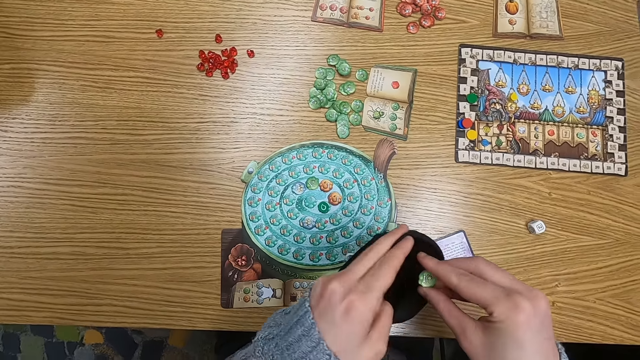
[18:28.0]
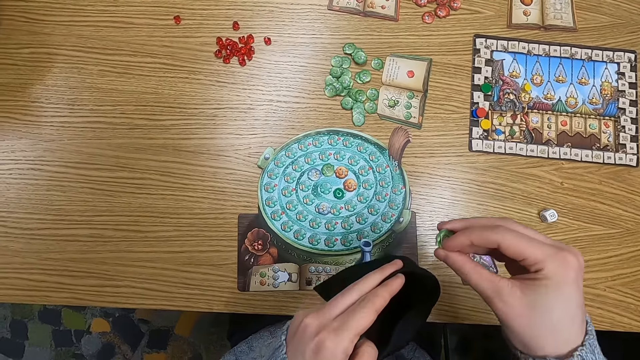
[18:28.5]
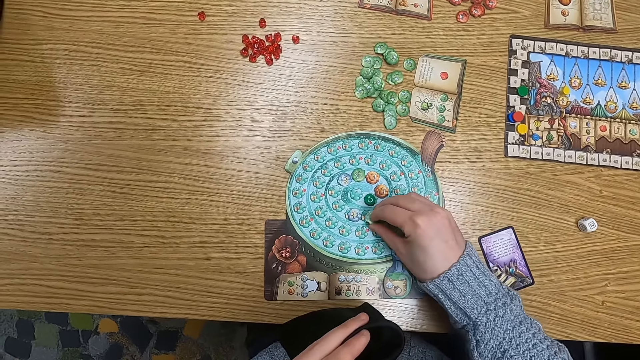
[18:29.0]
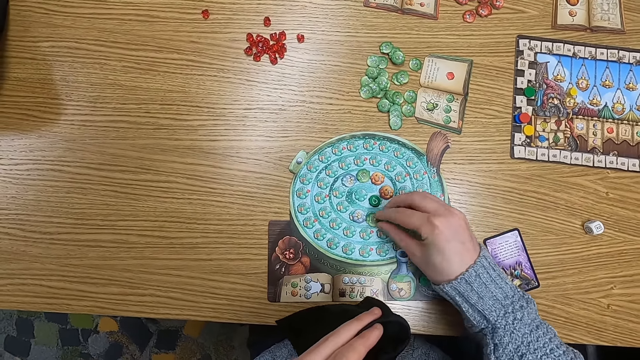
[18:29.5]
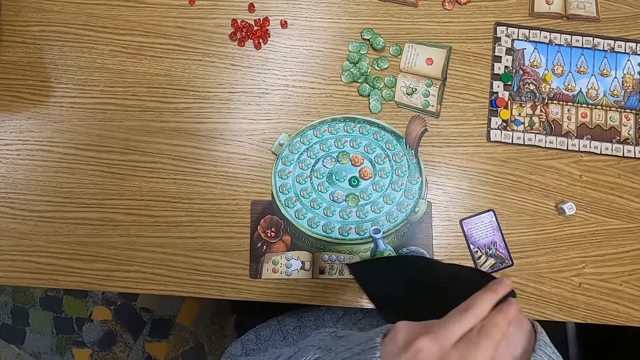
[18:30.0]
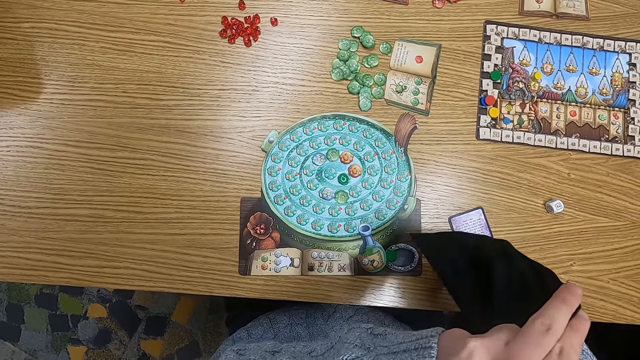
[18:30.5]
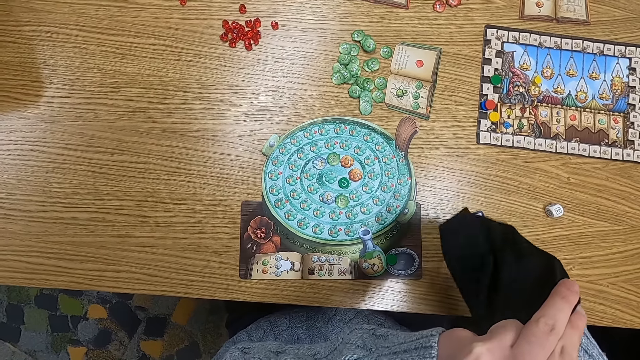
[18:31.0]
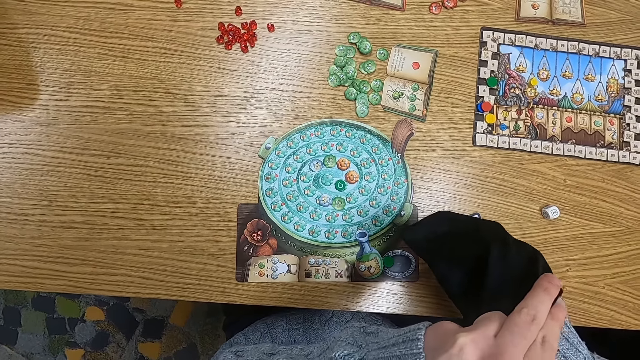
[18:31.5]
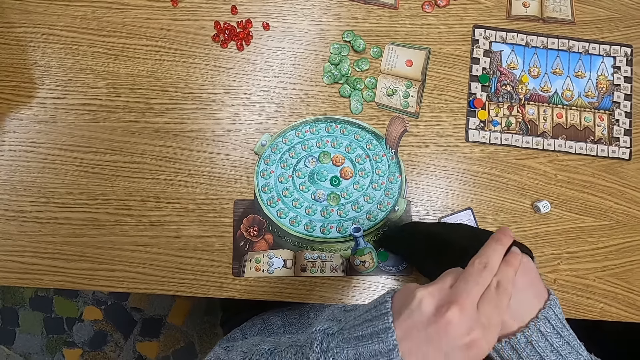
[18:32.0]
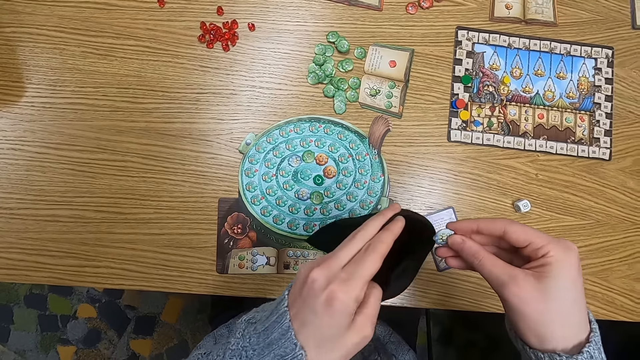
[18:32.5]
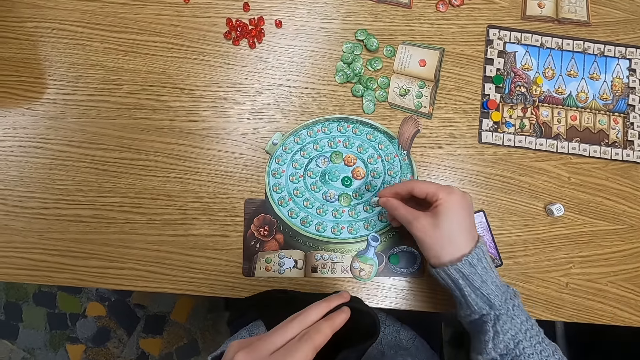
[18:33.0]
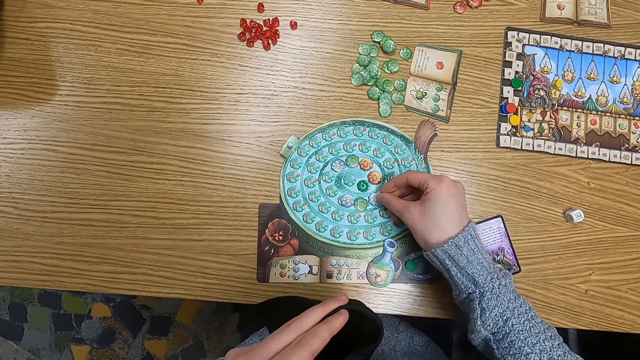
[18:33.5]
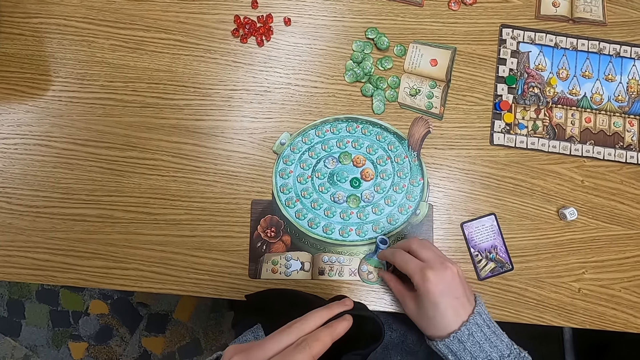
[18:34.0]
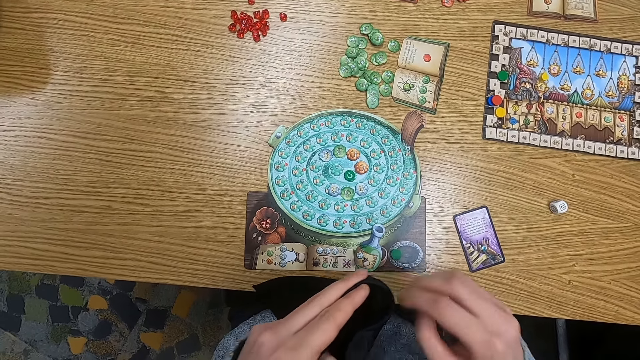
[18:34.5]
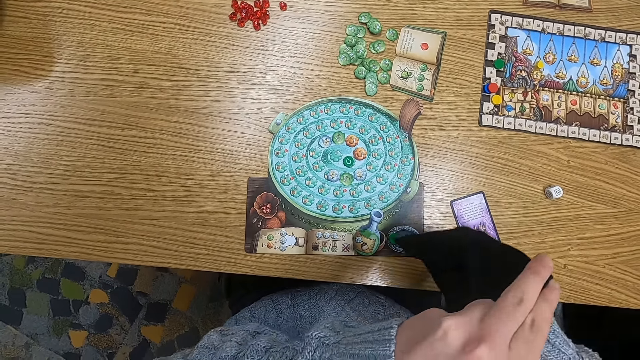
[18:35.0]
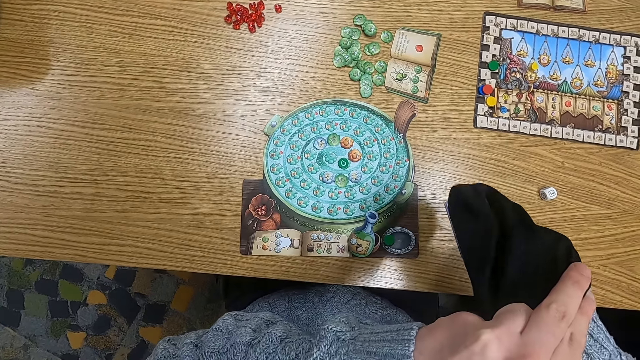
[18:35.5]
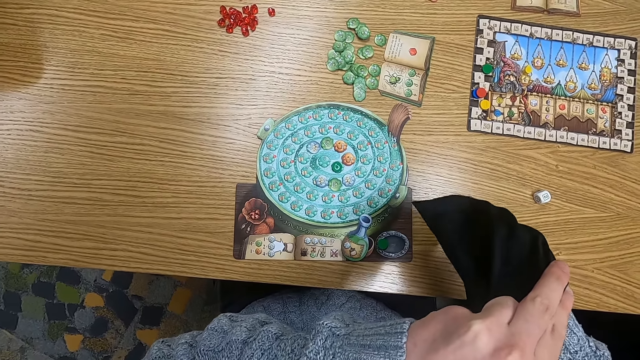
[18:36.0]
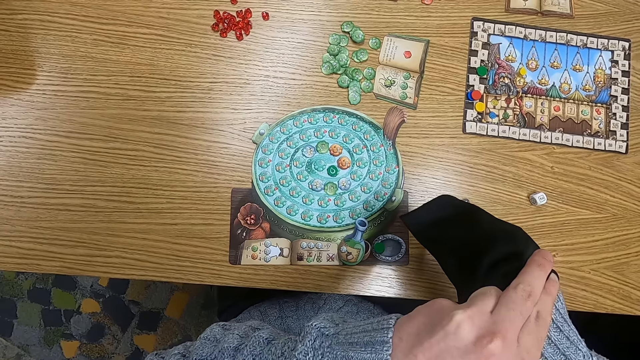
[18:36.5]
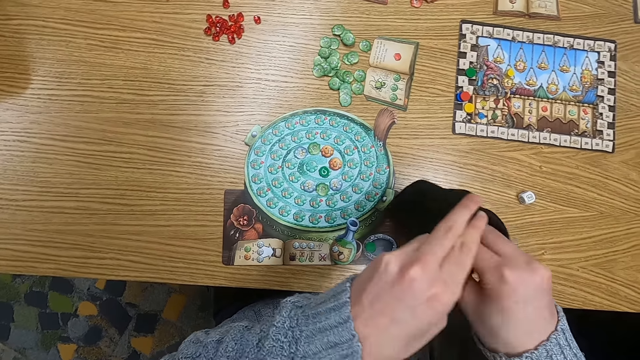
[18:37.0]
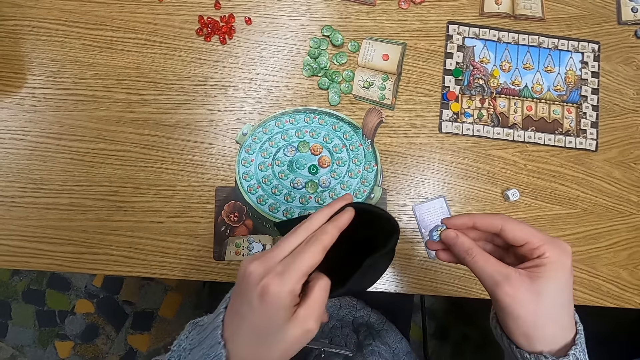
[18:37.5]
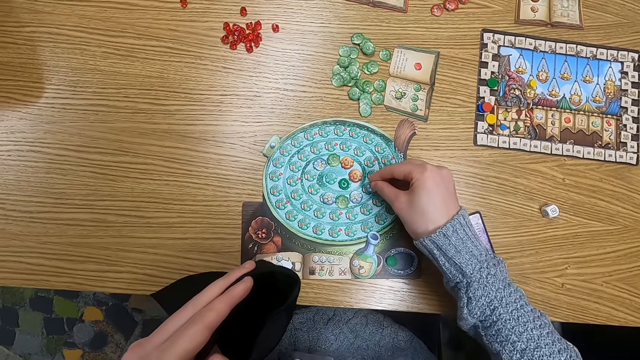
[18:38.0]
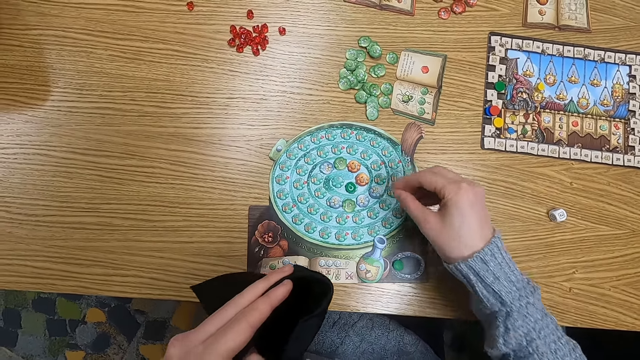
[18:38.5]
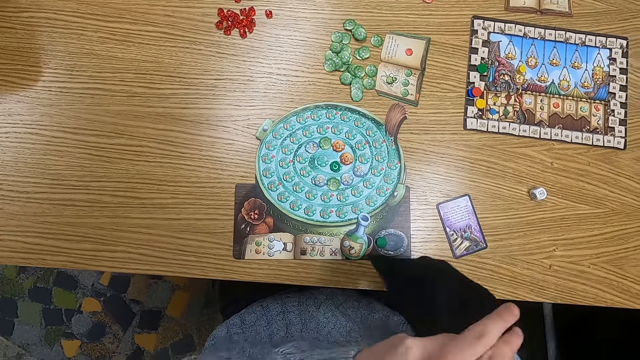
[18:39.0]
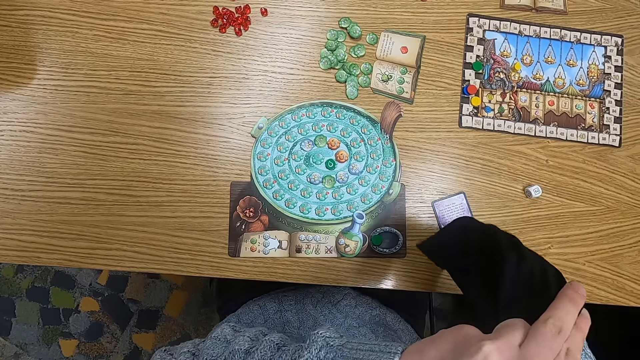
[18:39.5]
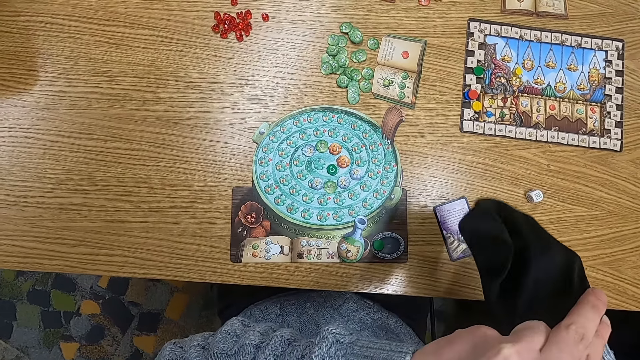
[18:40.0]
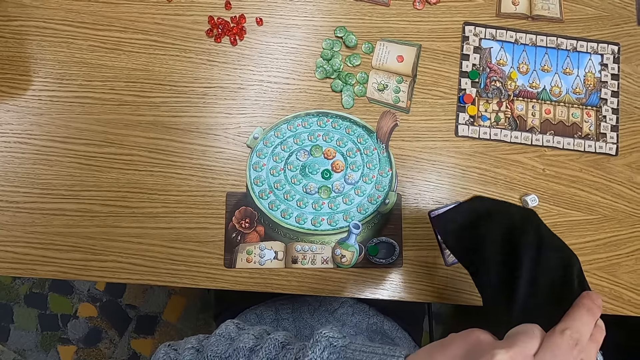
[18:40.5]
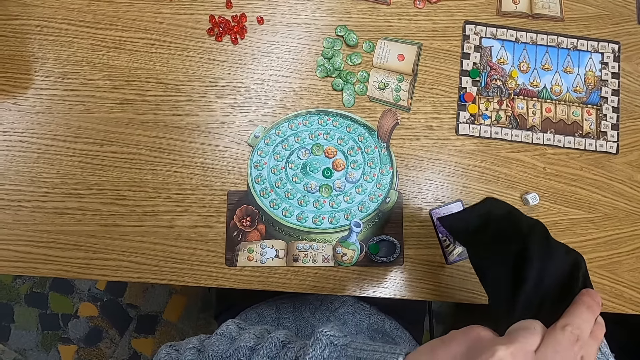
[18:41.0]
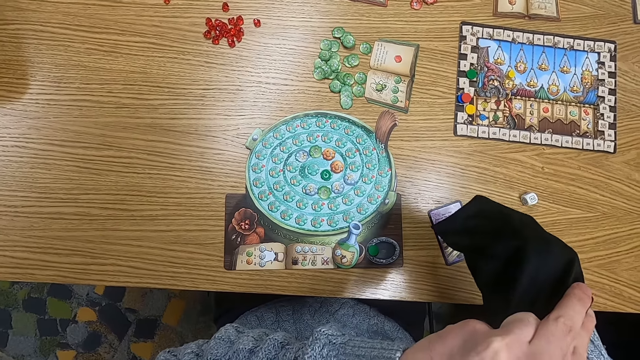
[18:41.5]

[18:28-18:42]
The camera wearer picks a counter or point token from the bag and holds the point token. They put the counter on the board on the table. They put a hand in the cloth bag. They hold a point token, pick a counter from the bag, and put the counter on the board on the table. They put a hand in the cloth bag. They pick a counter from the bag and hold the point token. They put the counter on the board on the table. They put a hand in the cloth bag.

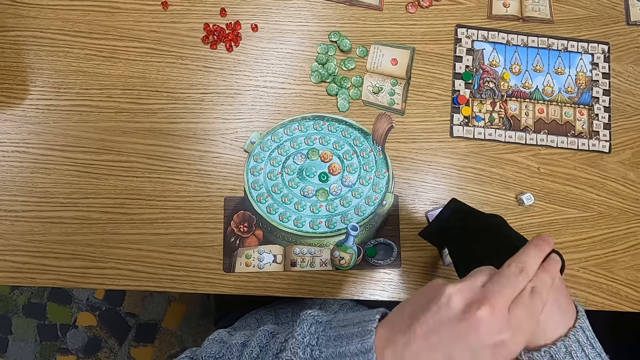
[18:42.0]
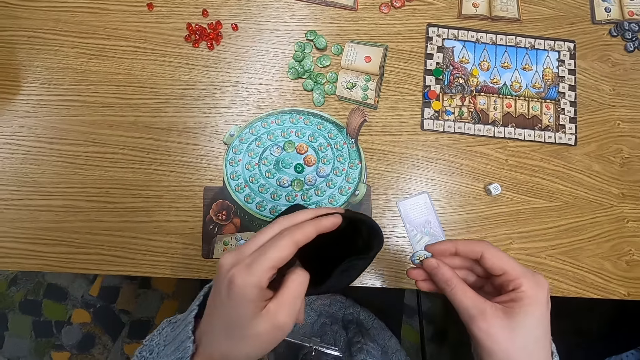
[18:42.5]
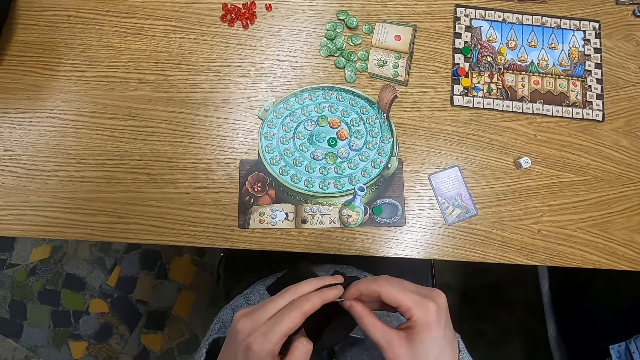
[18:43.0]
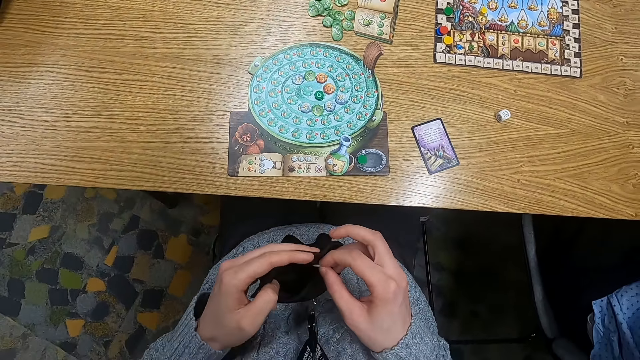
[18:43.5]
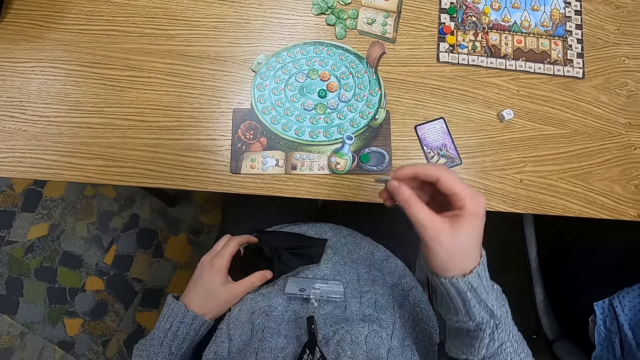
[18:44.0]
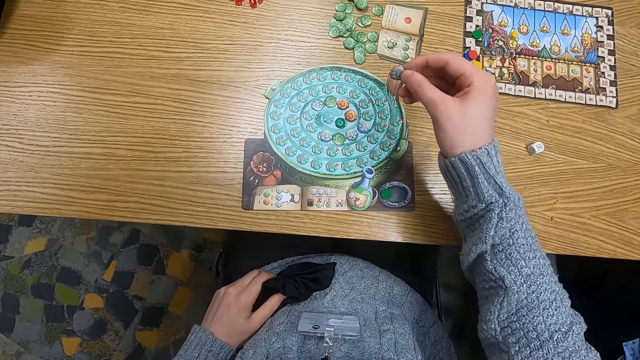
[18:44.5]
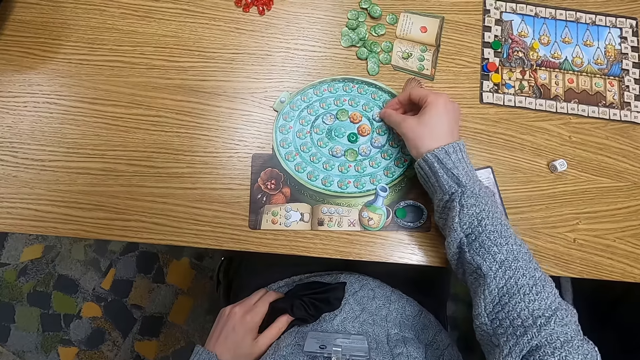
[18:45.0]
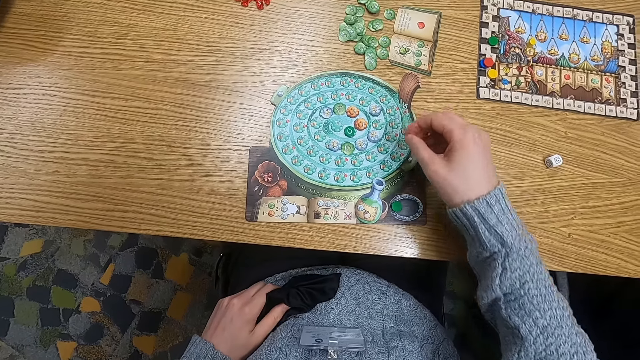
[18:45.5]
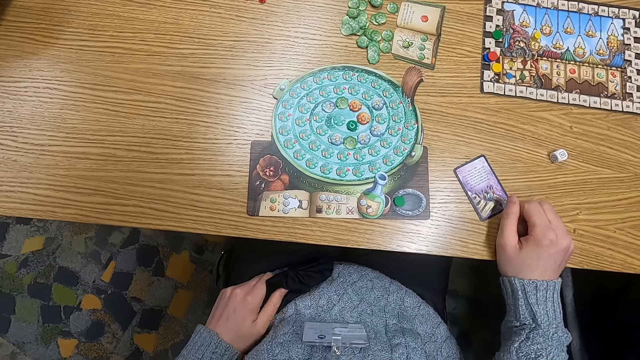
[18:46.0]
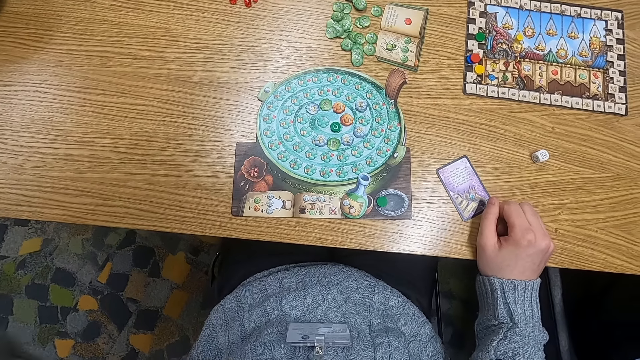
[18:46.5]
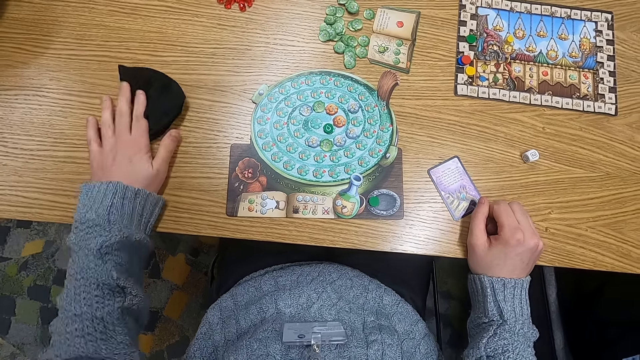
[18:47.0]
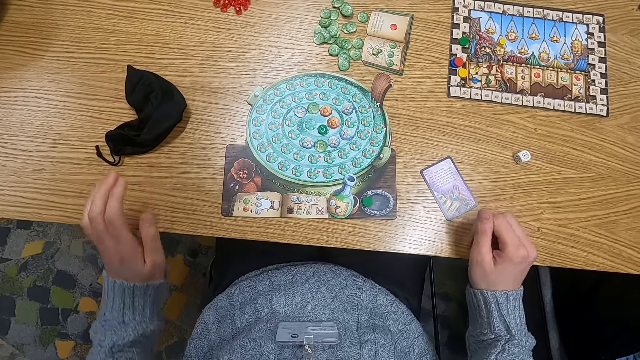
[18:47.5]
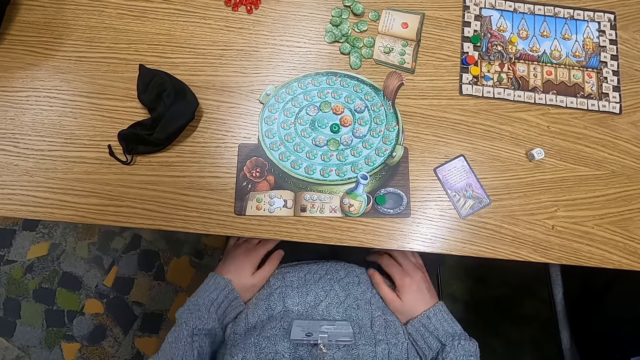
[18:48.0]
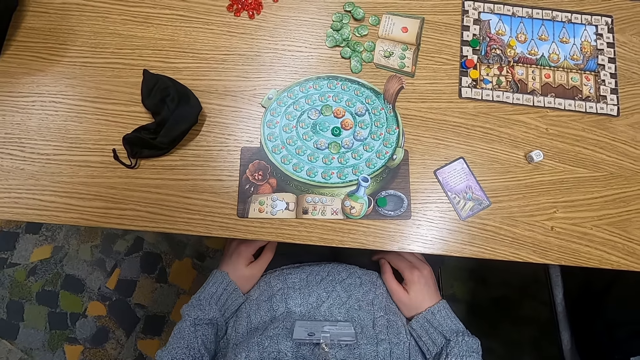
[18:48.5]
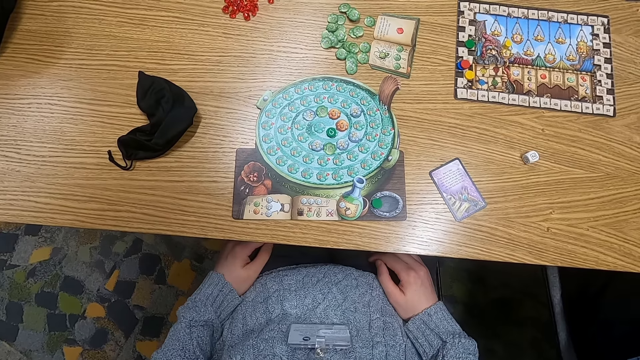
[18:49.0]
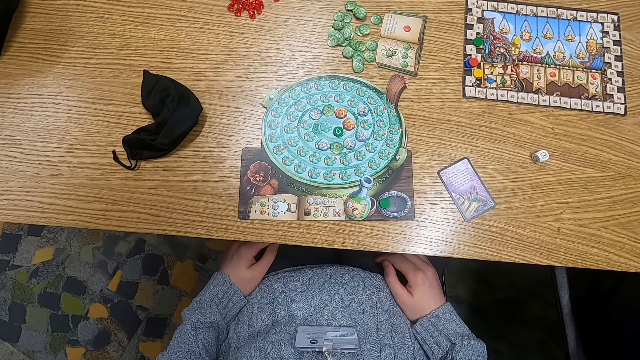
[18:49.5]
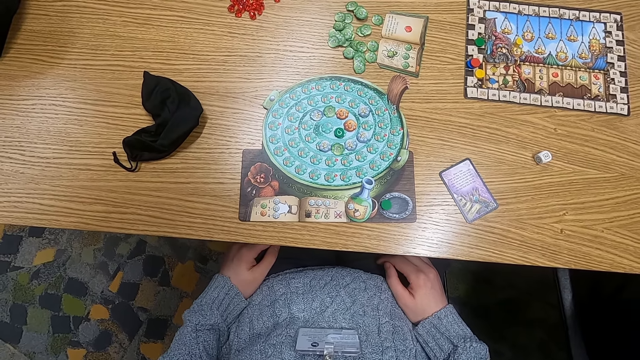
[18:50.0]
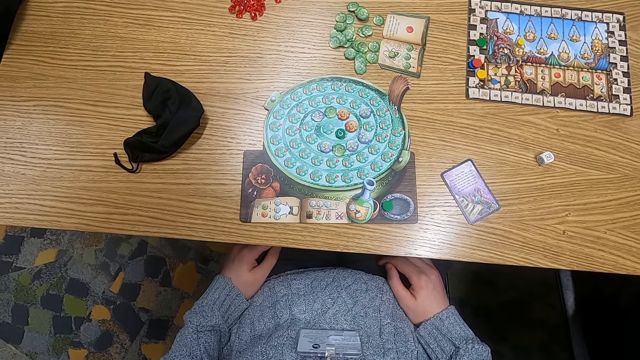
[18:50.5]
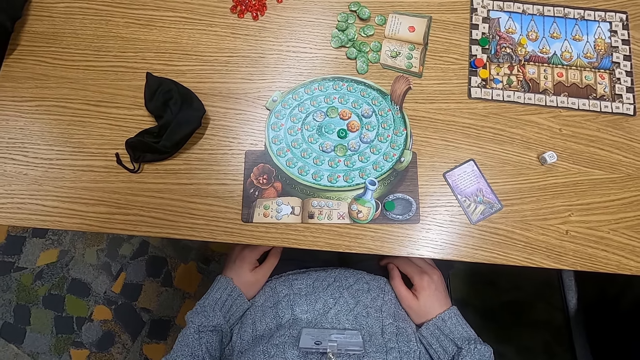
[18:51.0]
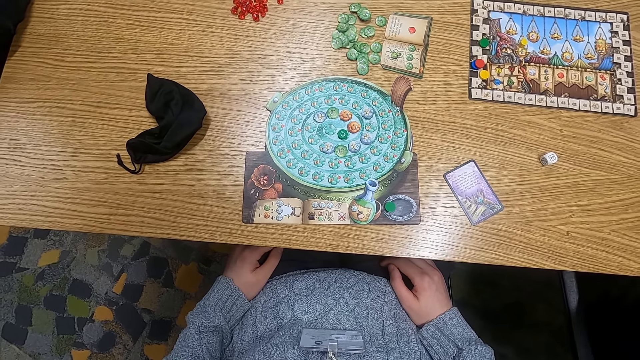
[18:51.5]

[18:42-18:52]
The camera wearer holds a point token. They pick a counter from the bag. They hold a cloth bag. They put the counter on the board on the table. They put the cloth bag on the table.
